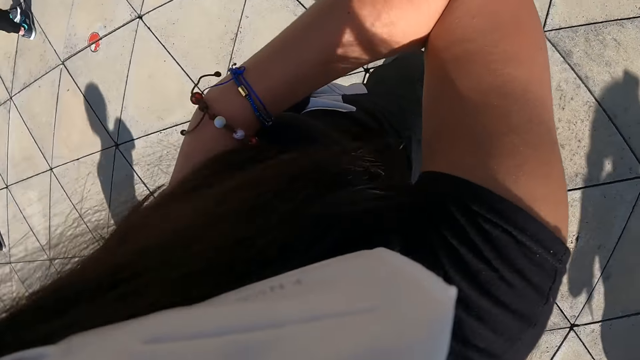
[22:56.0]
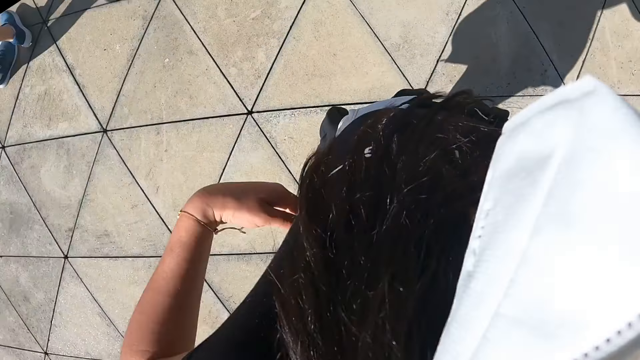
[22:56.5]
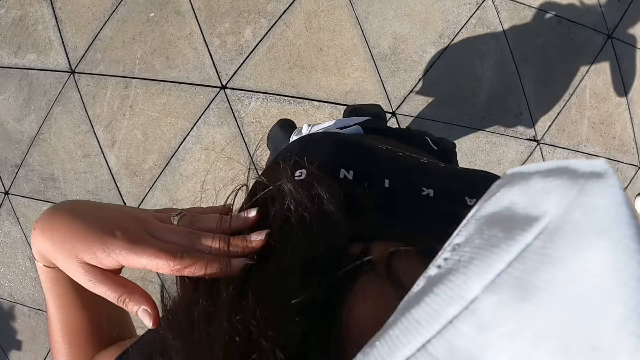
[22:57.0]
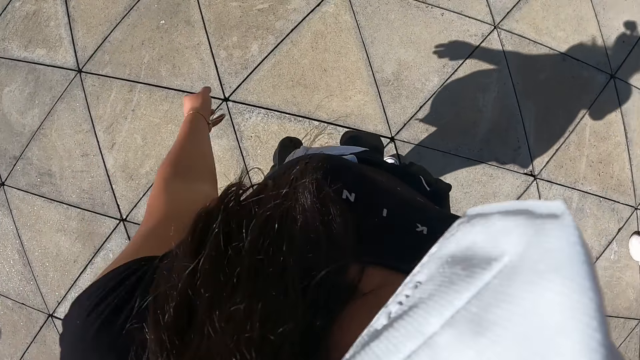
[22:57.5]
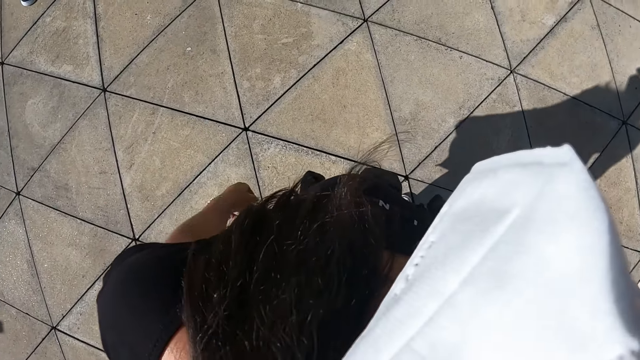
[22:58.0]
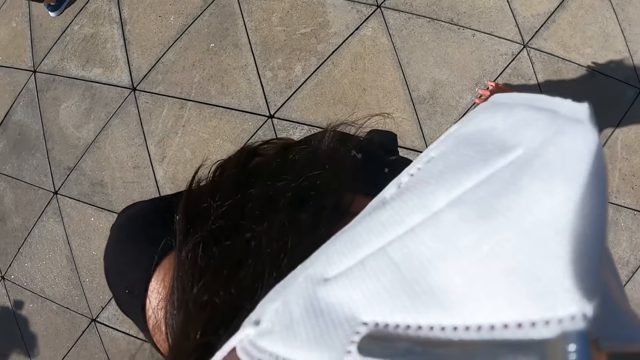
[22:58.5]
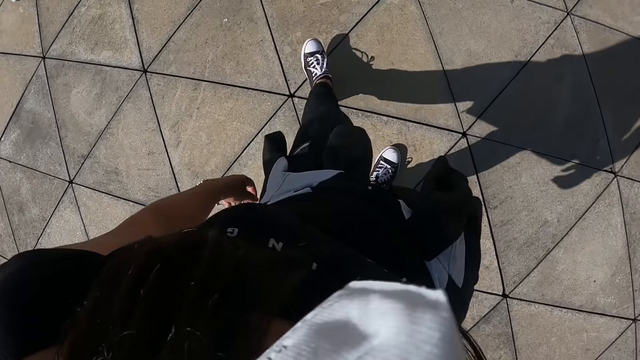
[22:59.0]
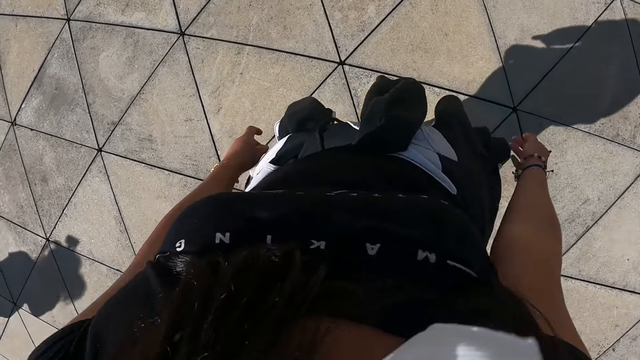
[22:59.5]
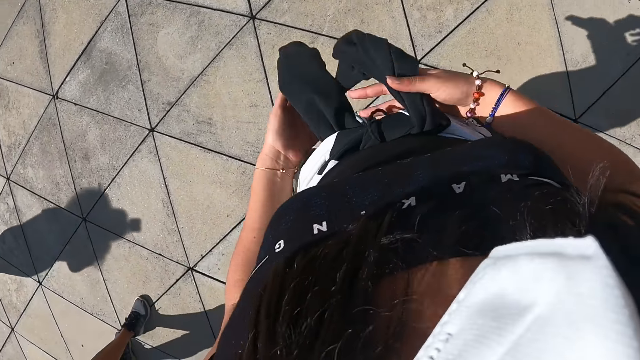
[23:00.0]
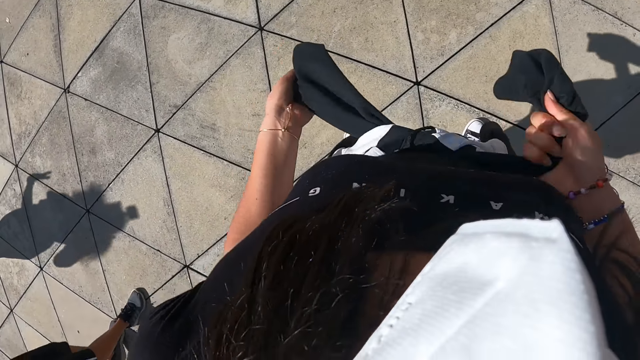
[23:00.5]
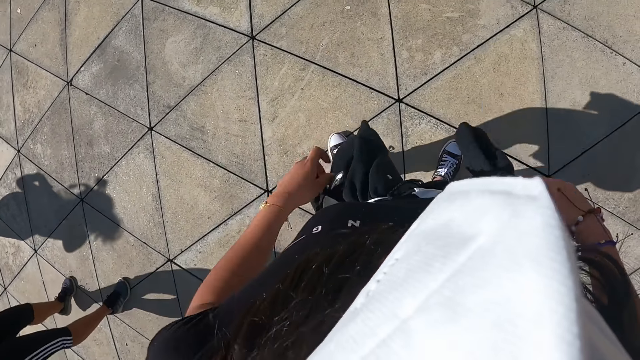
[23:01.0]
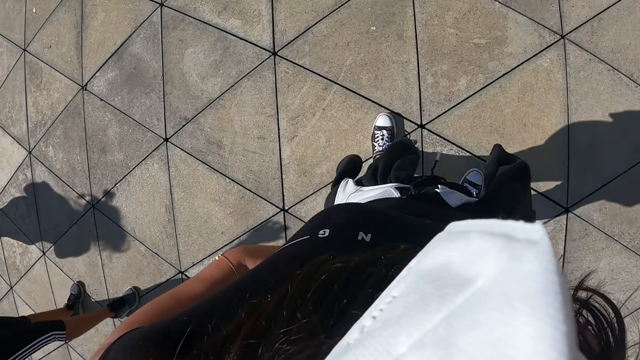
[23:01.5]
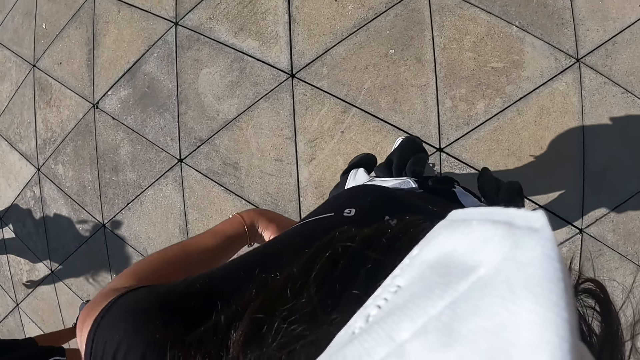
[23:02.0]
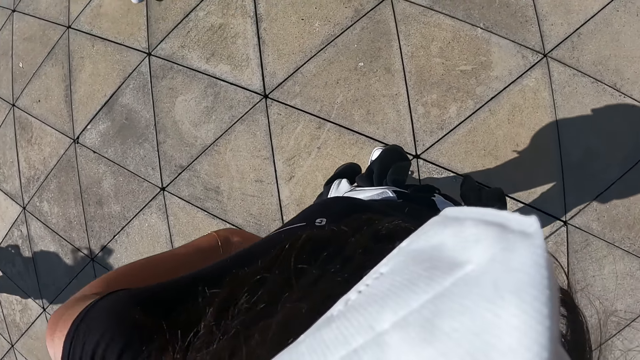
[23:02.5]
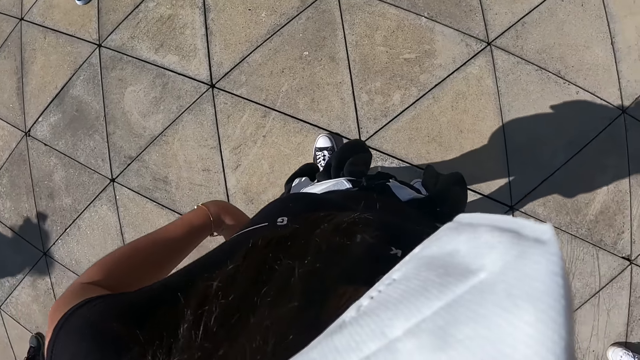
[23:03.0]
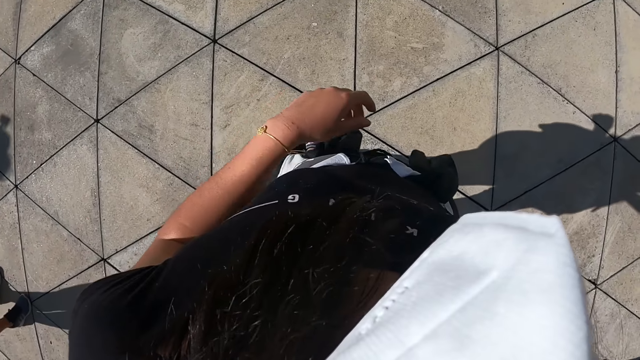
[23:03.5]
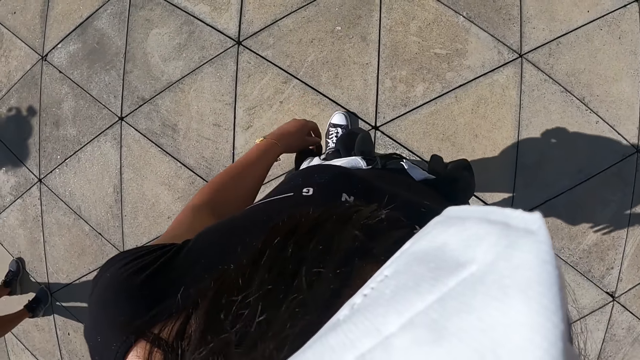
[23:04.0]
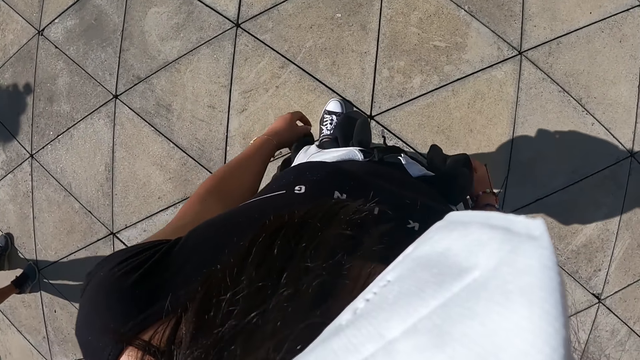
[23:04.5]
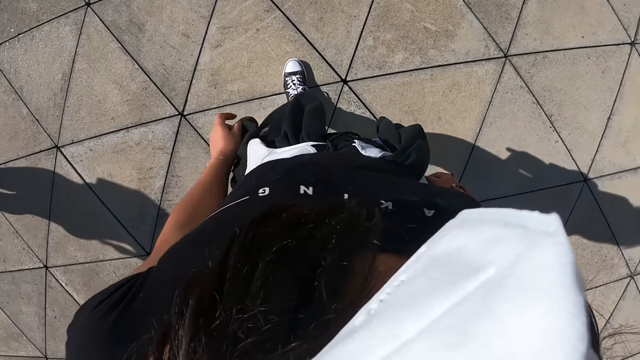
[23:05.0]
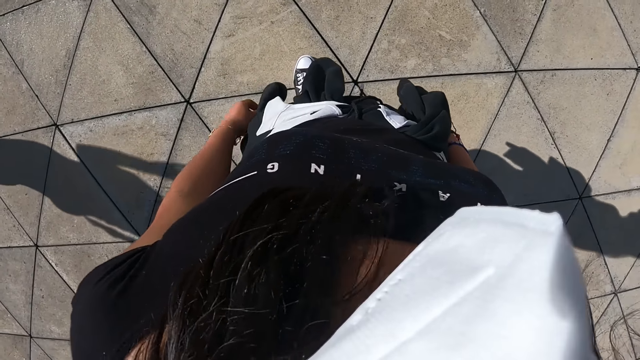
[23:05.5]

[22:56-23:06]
The camera wearer stands. She tightens a sweater around her waist with both hands. She ties the sweater. She adjusts her joggers with both hands.

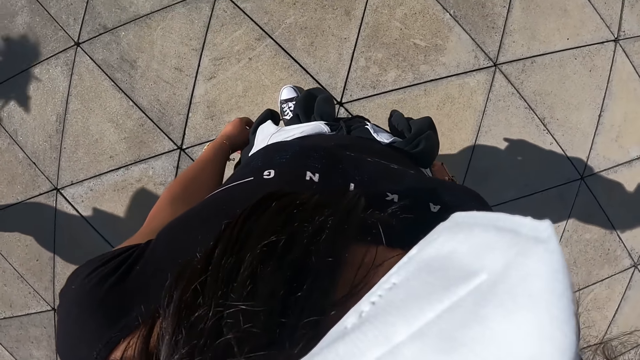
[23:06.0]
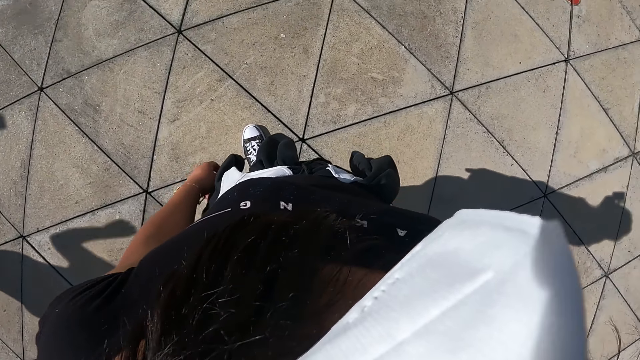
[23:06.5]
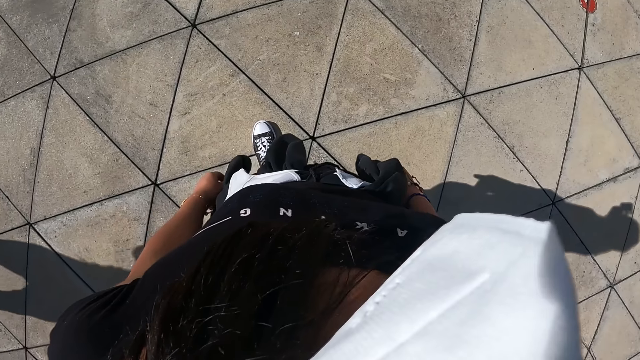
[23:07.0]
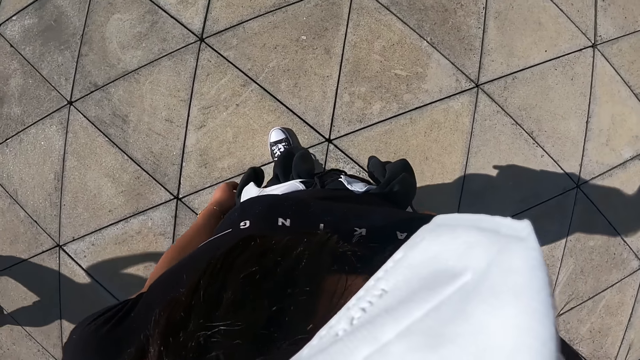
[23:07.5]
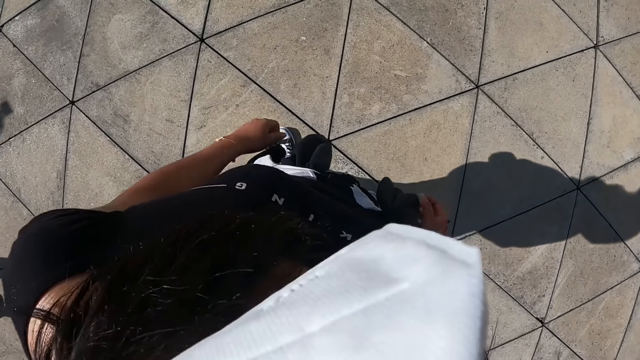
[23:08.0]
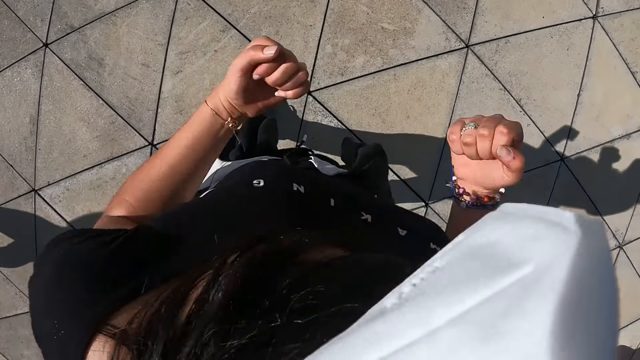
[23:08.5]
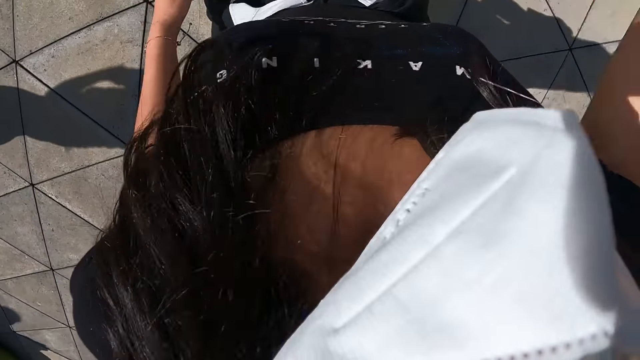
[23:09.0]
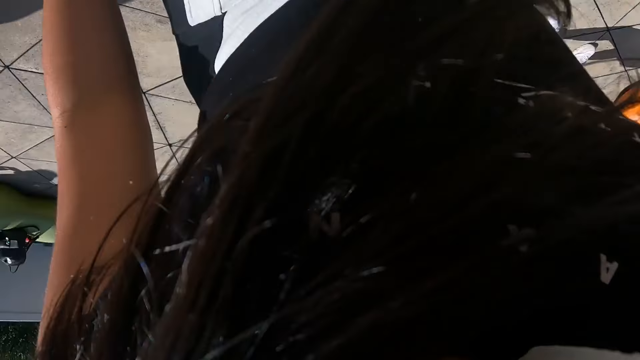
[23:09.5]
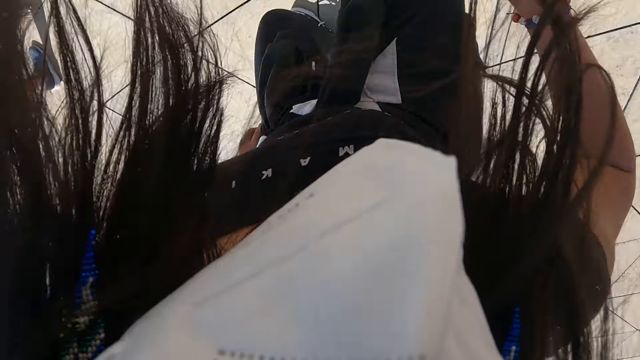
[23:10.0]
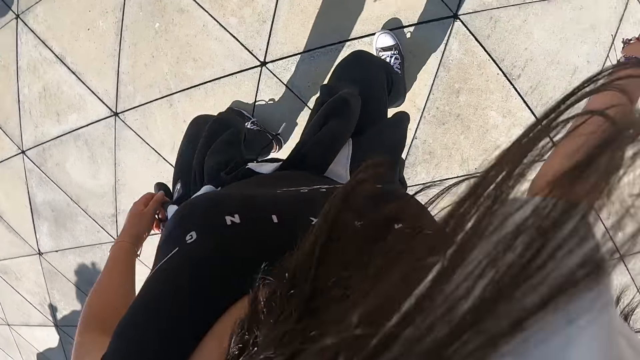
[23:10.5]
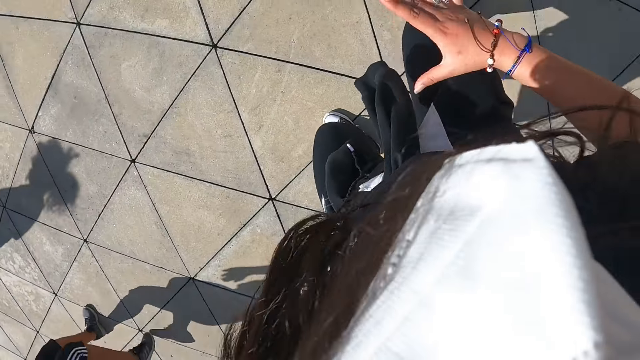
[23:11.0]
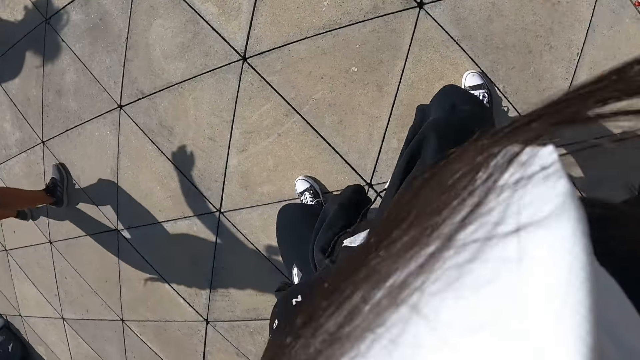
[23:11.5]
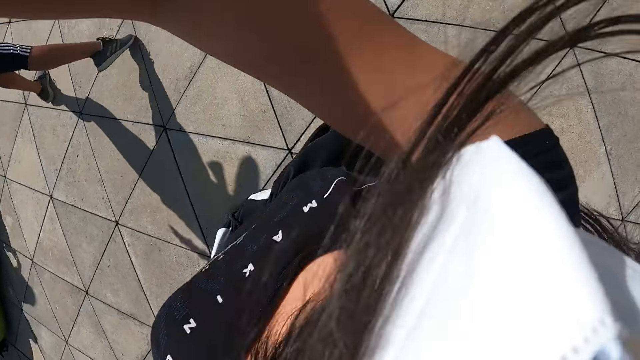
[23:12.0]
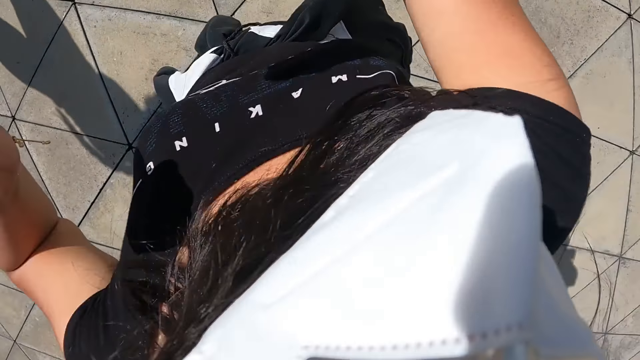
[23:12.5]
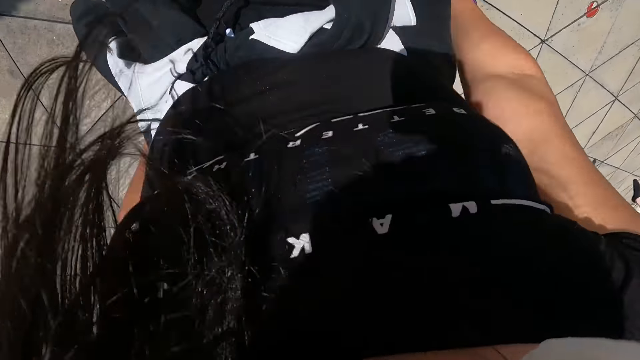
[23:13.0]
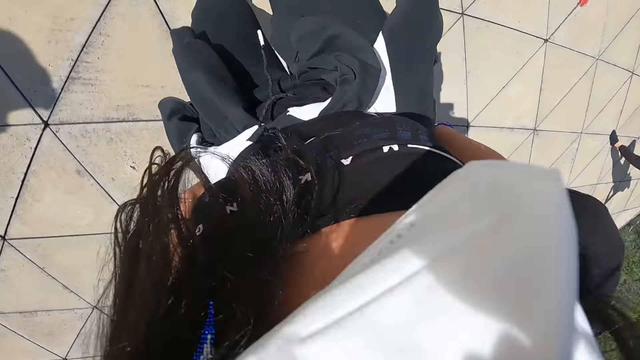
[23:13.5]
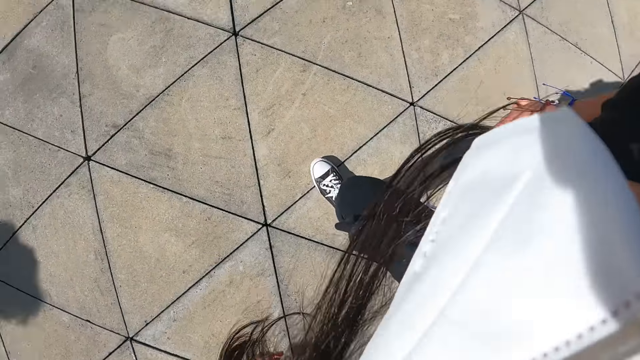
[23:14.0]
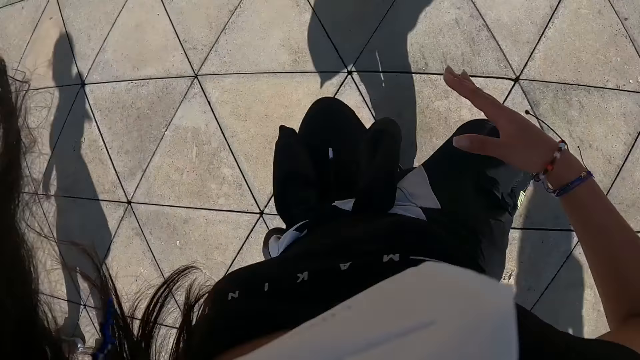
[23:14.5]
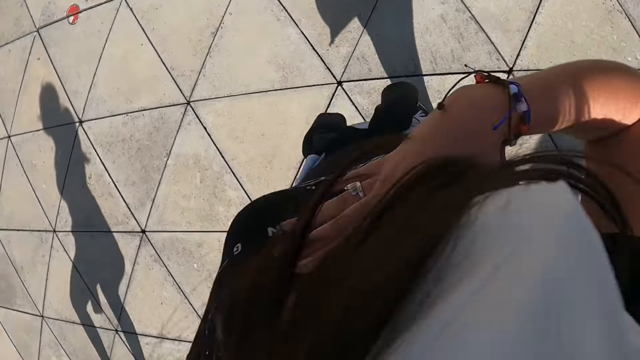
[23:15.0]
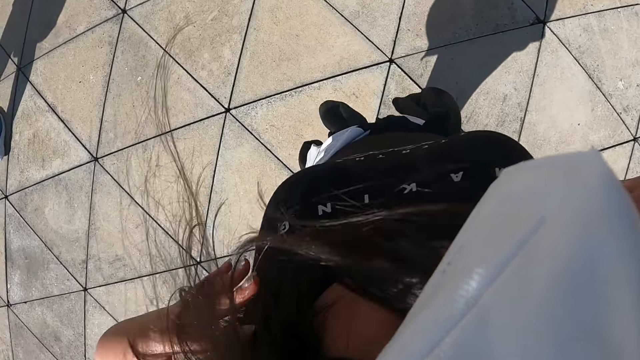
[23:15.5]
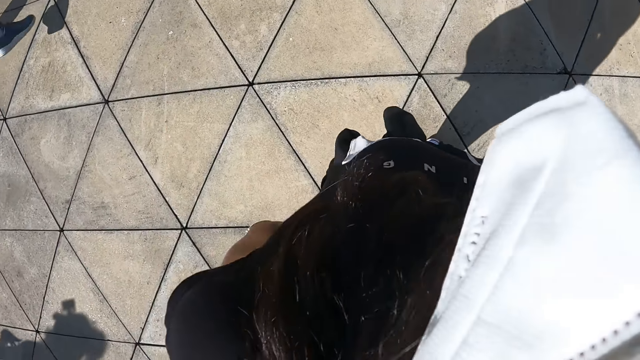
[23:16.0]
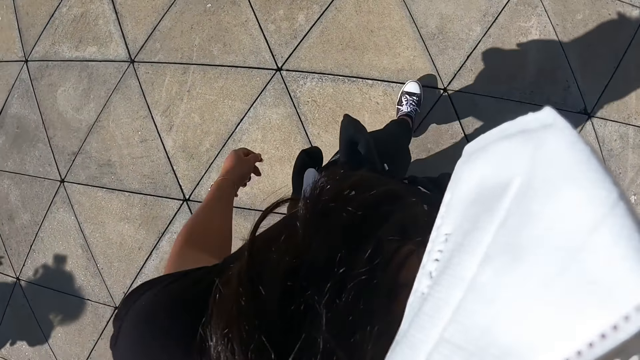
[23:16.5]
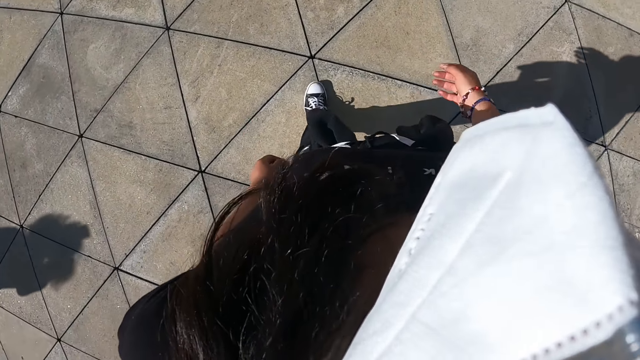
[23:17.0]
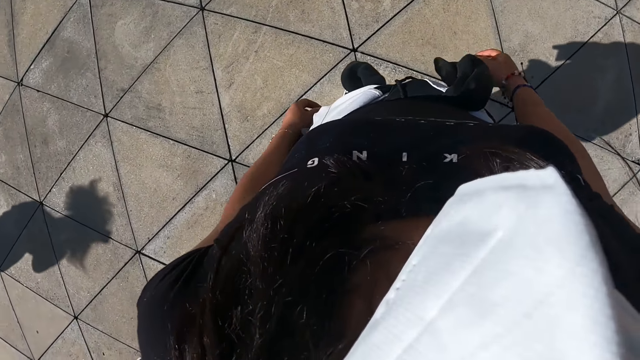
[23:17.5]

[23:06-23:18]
The camera wearer dances with a group of people outside. She does exercise.
